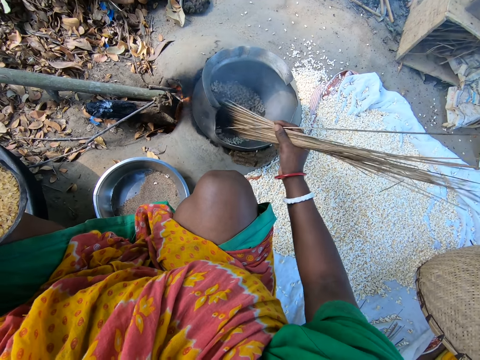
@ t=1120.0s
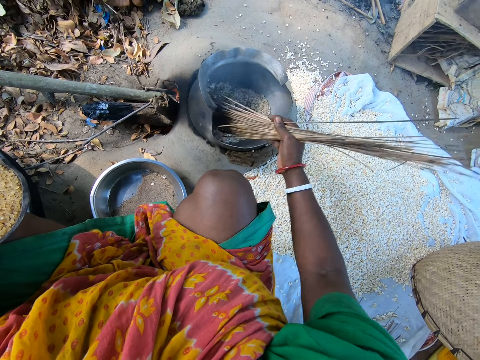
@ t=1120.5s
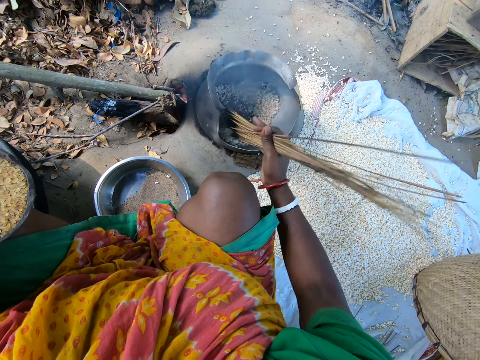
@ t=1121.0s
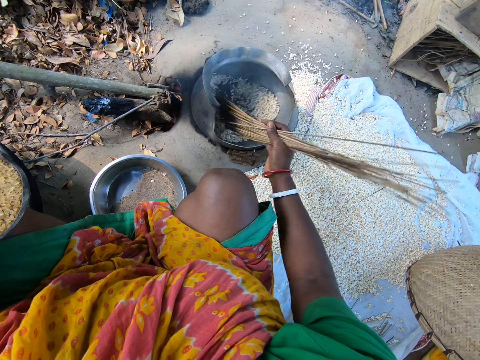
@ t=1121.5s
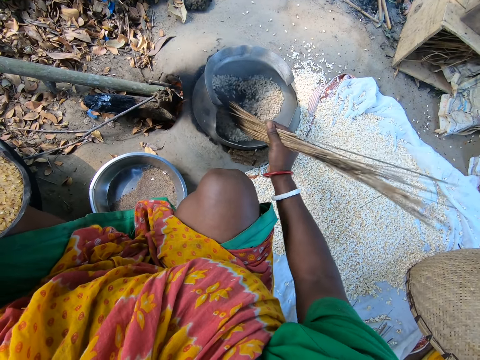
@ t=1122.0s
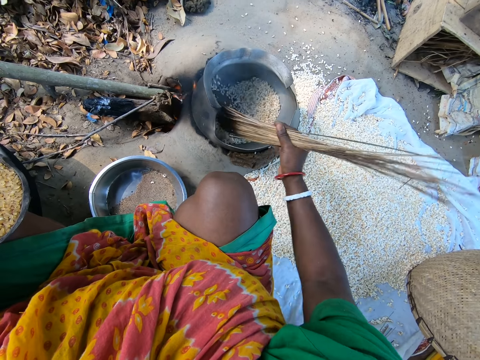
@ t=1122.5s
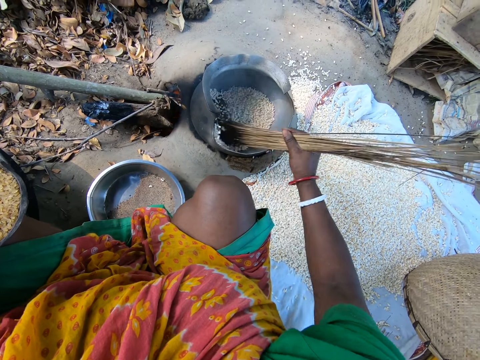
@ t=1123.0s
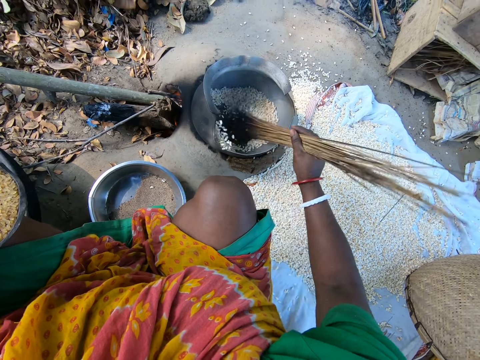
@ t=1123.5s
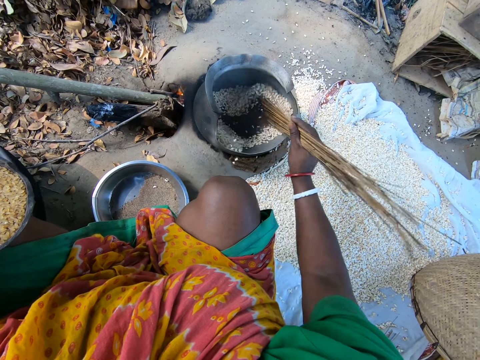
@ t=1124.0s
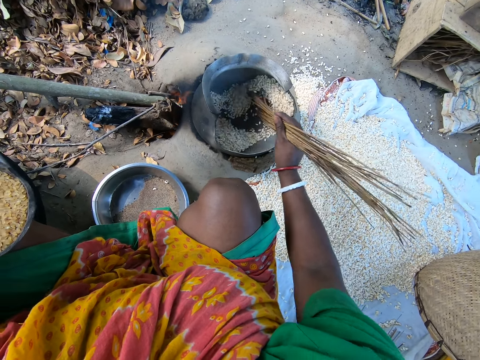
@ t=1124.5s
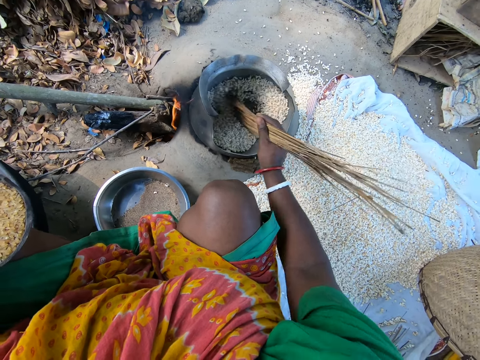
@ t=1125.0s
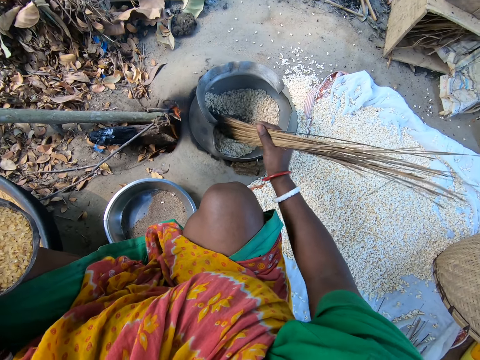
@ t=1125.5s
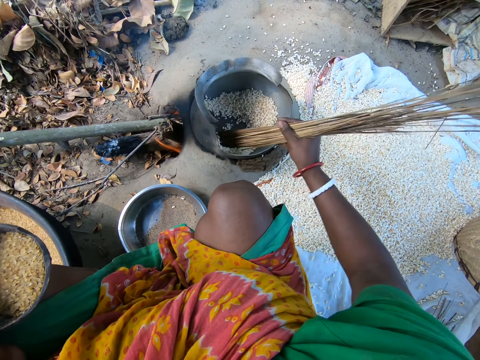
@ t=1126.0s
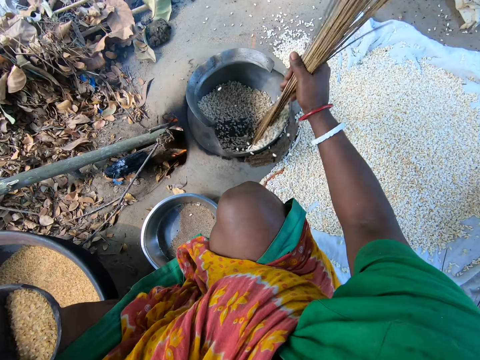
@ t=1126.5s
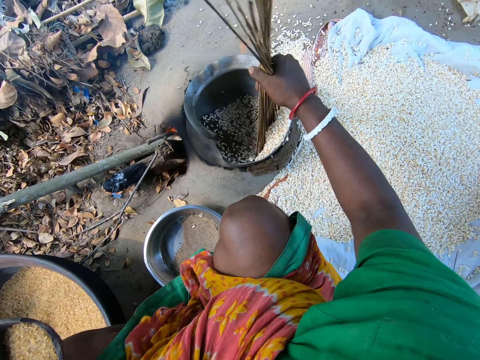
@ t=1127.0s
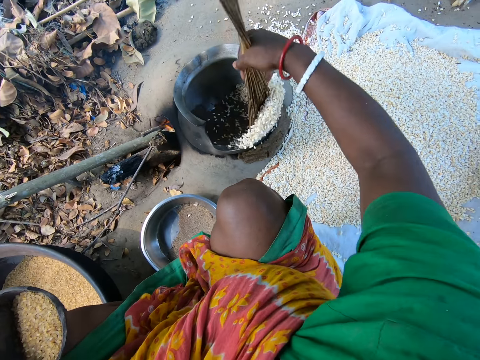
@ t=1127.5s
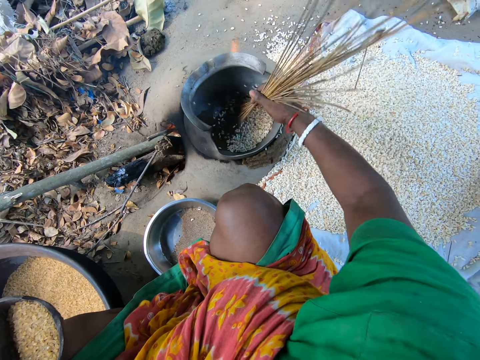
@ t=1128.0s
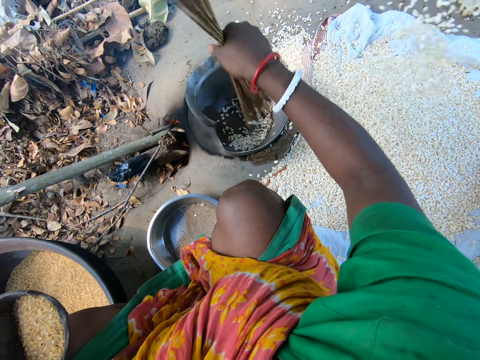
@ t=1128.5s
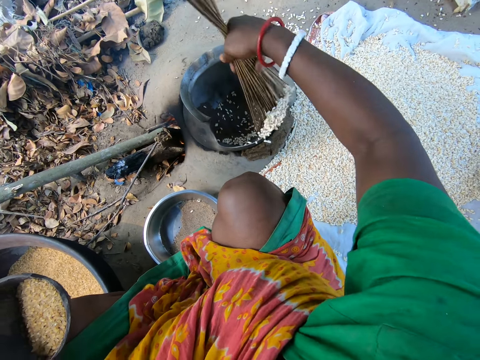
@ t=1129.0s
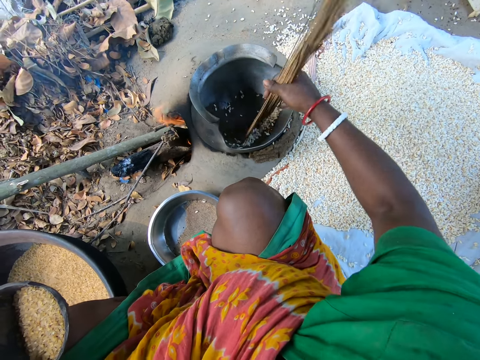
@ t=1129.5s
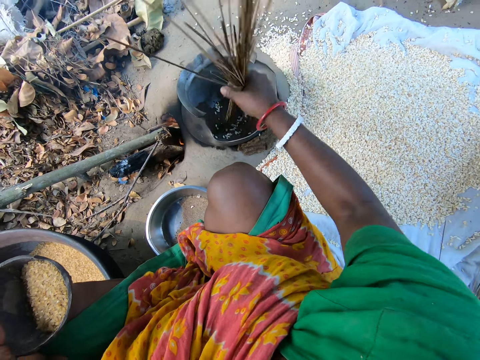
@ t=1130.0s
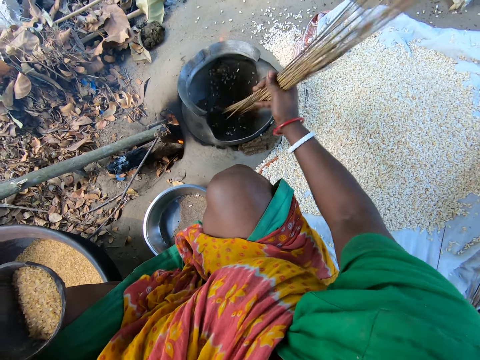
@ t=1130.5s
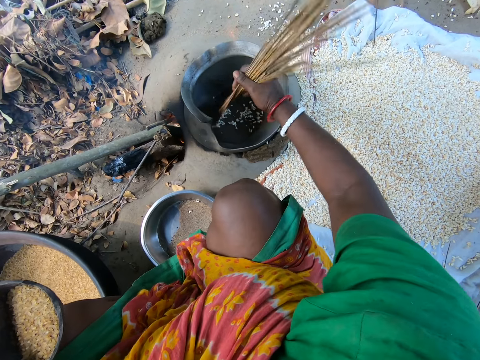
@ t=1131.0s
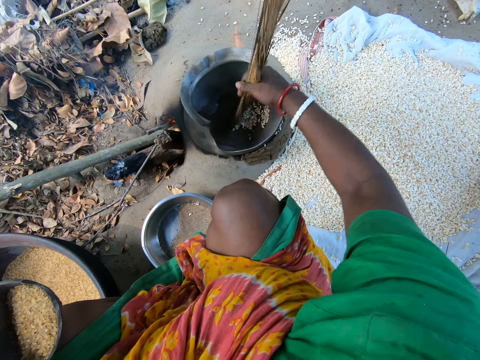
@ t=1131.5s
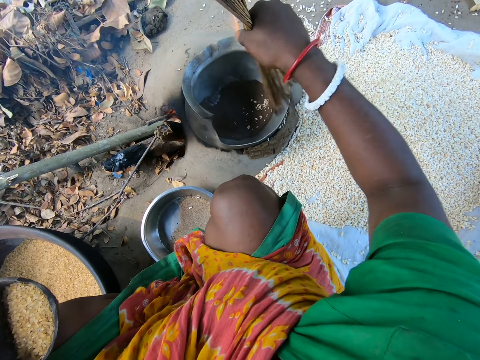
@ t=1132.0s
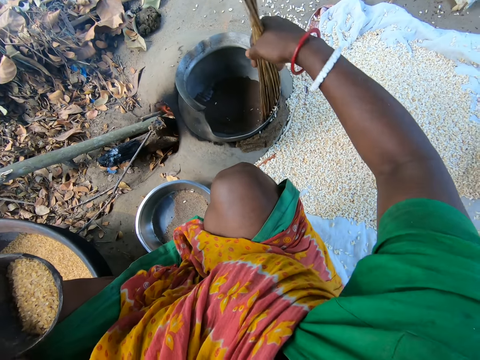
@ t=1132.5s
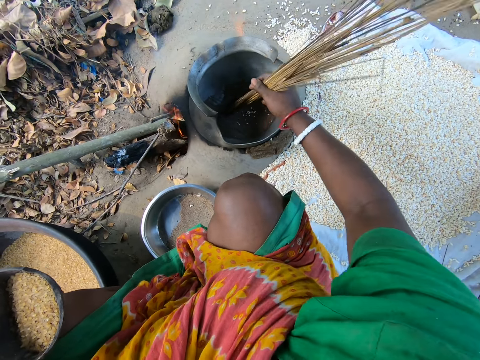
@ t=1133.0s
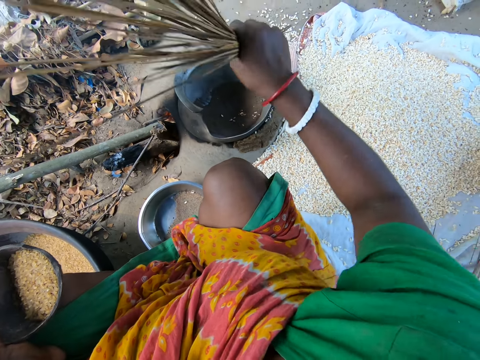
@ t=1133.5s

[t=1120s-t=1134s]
The camera wearer removes cooked popcorn from the metal pot using coconut sticks onto a clothing on the ground. They stir something in the pot. They pour cereals from the pot to the ground with the broom.

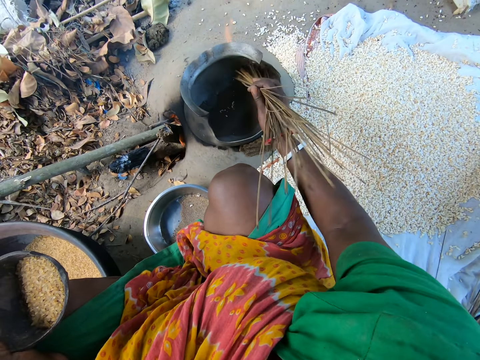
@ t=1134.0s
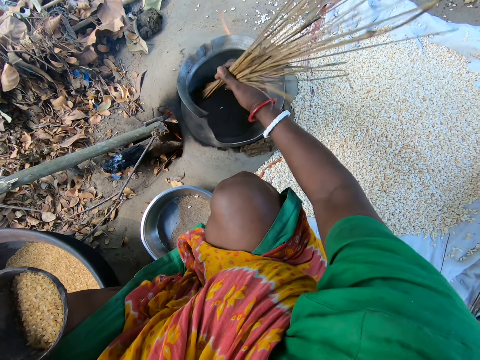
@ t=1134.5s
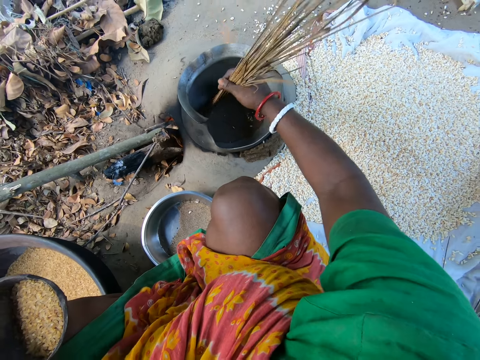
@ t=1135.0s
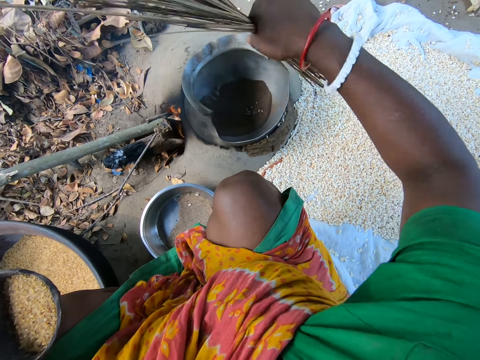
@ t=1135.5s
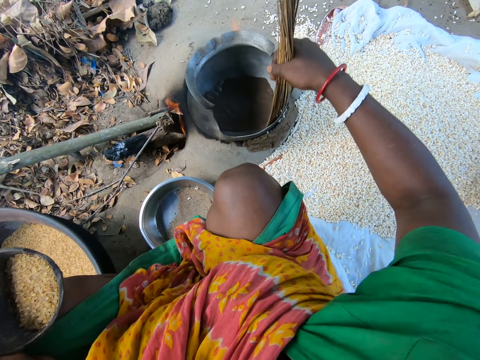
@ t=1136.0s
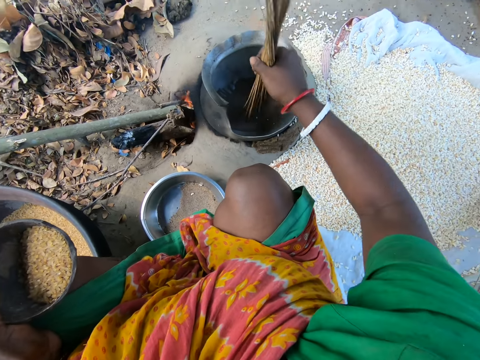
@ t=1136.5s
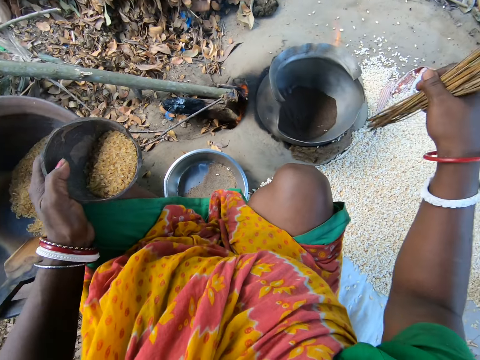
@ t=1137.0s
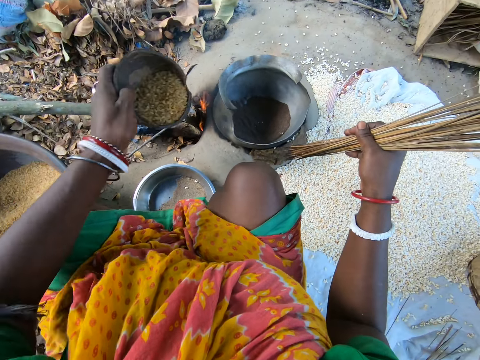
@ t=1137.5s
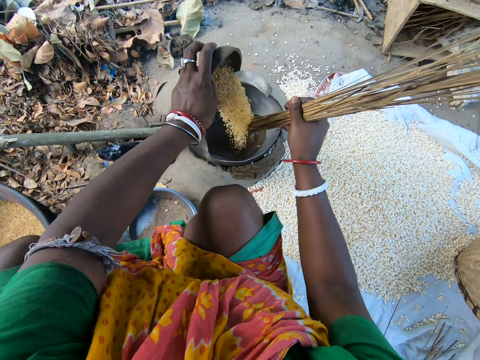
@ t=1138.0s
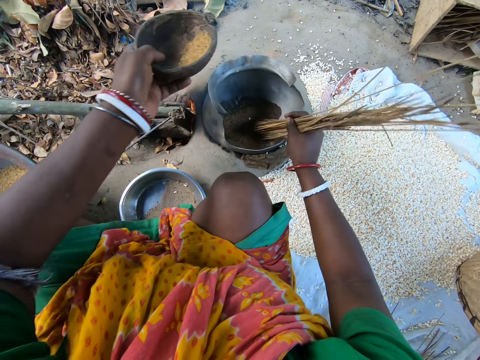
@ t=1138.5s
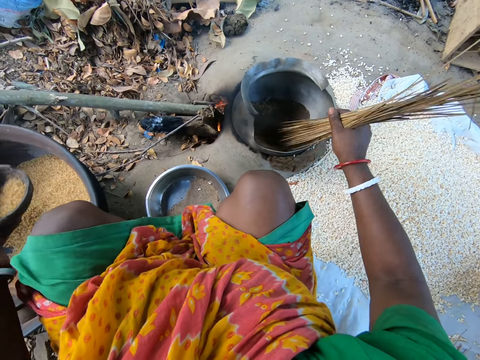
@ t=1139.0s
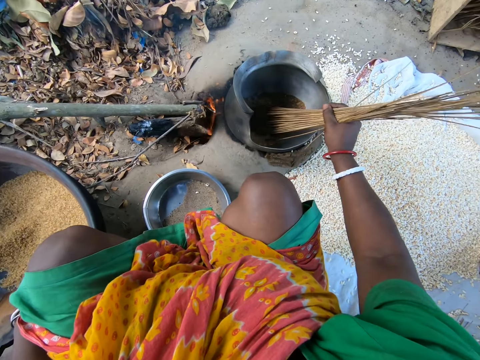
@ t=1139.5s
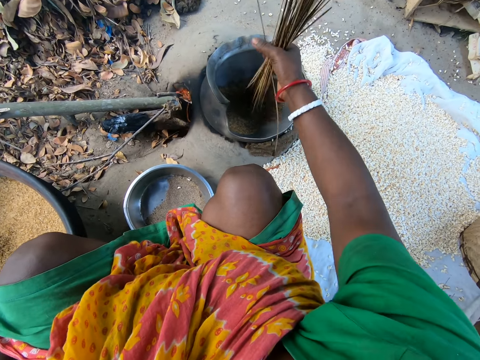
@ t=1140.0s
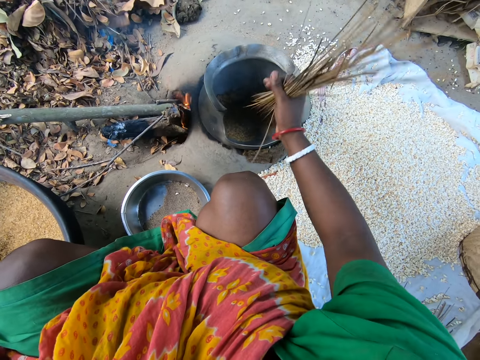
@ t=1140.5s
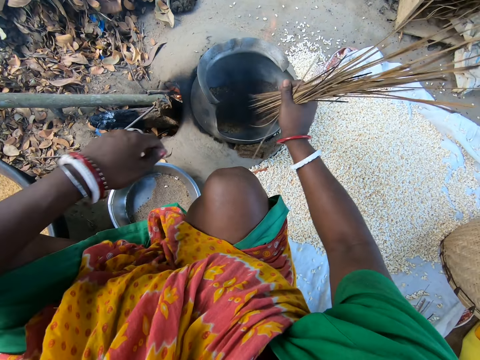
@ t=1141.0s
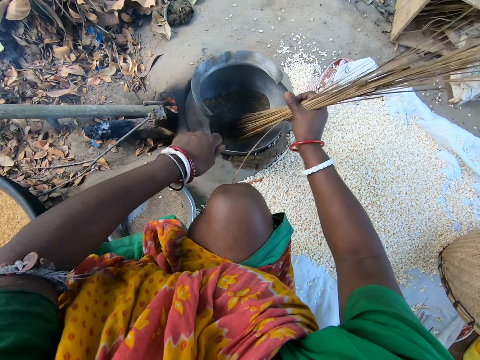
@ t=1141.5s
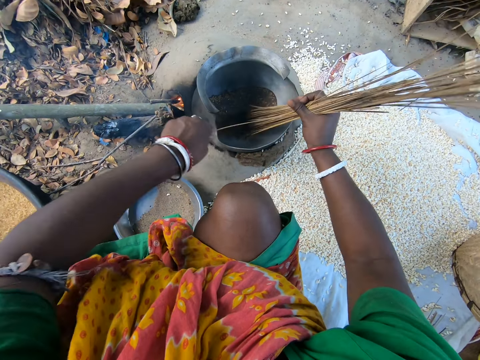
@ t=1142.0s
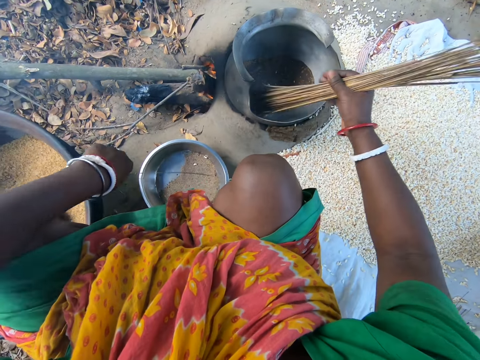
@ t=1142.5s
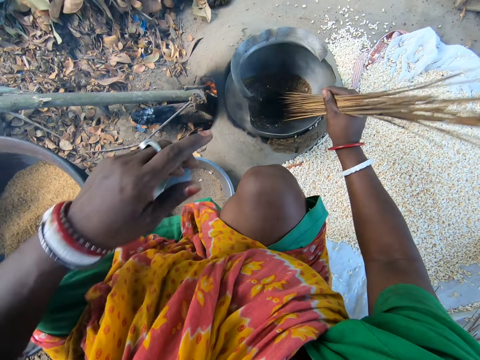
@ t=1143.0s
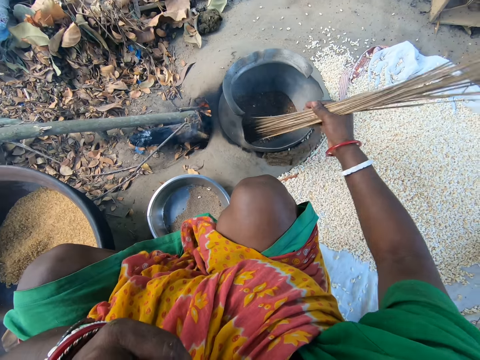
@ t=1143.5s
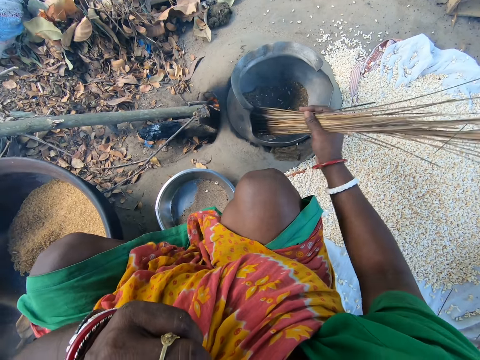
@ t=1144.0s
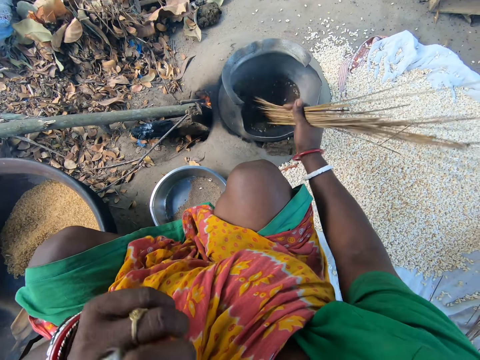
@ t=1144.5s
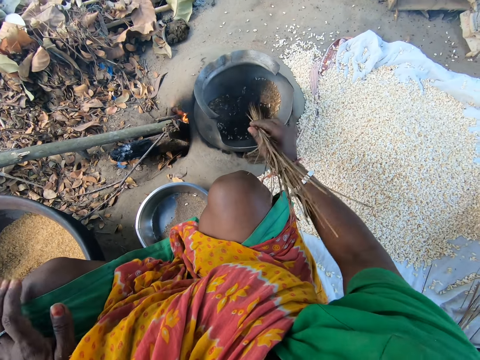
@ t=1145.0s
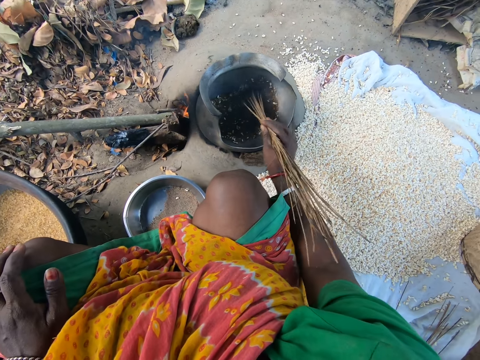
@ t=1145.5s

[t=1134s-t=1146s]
The camera wearer stirs something in the pot. She pours cereals from the pot to the ground with the broom. She pours the cereals from the bowl into the pot on fire. She sand roasts popcorns in the metal pot. She mixes the cereals in the pot with the broom. She sand roasts the popcorns in the metal pot. She puts the bowl in the pot on the ground. She stirs the cereals in the pot with the broom. She pulls out a broom stick from the broom. She drops the broom stick on the ground. She raises her hand to something. She stirs the cereals in the pot with the broom.
